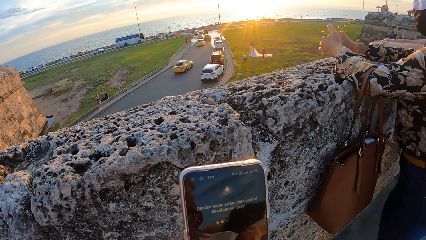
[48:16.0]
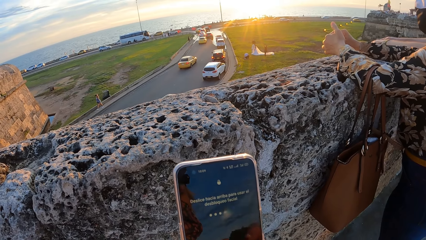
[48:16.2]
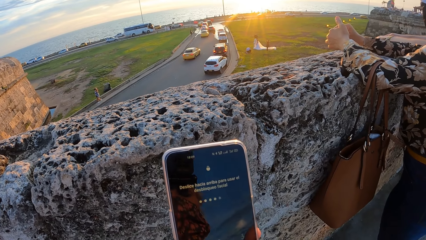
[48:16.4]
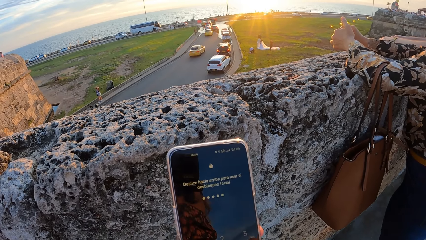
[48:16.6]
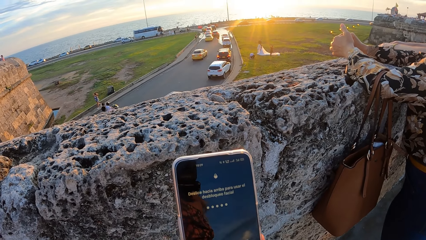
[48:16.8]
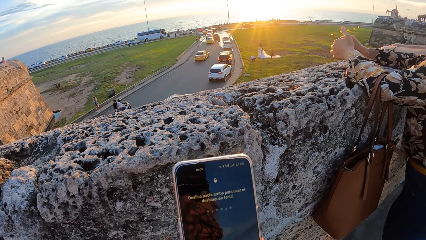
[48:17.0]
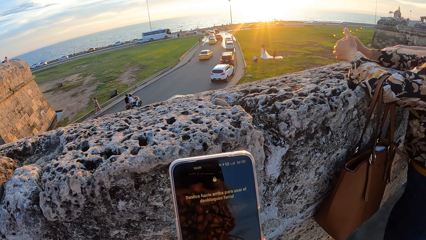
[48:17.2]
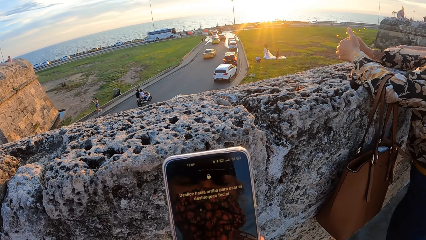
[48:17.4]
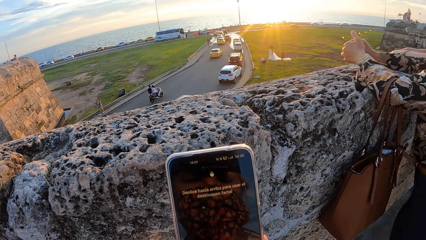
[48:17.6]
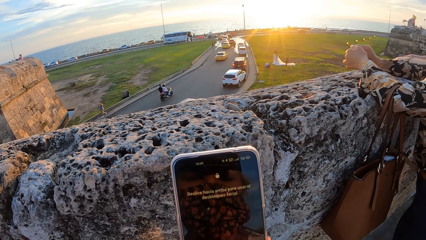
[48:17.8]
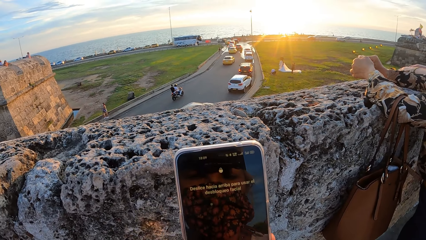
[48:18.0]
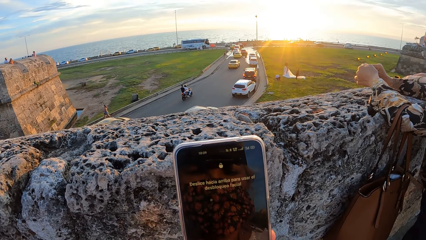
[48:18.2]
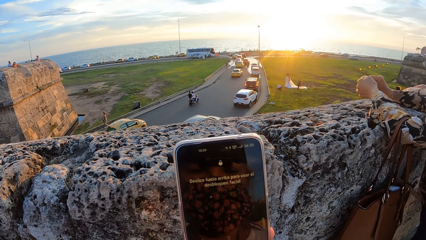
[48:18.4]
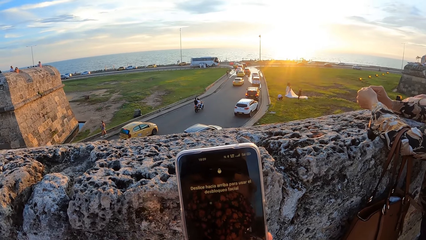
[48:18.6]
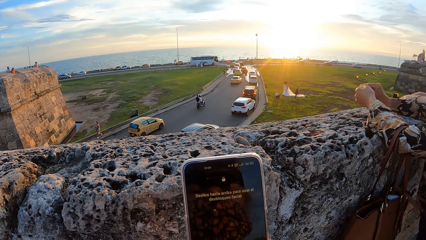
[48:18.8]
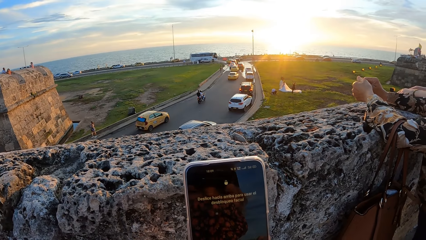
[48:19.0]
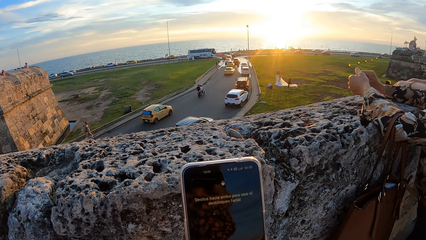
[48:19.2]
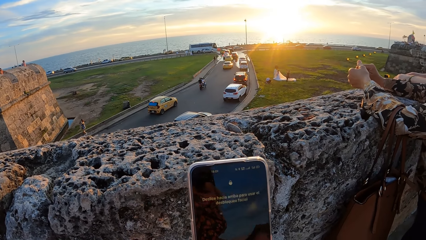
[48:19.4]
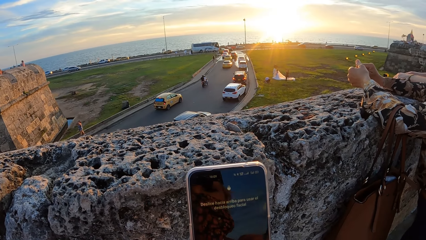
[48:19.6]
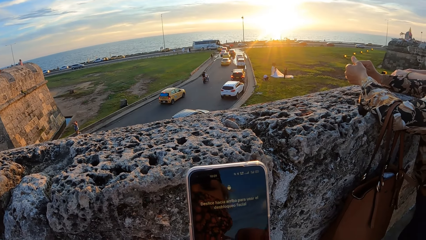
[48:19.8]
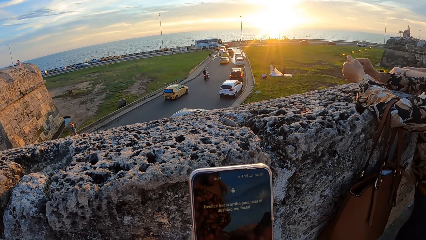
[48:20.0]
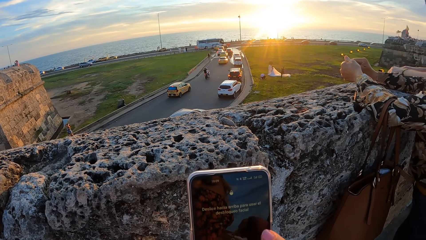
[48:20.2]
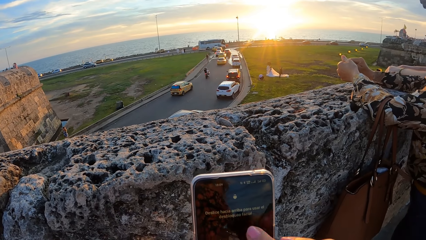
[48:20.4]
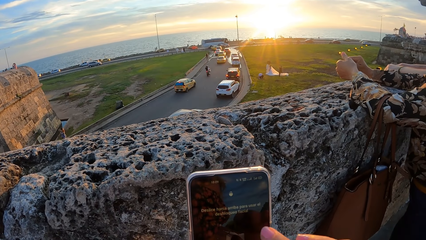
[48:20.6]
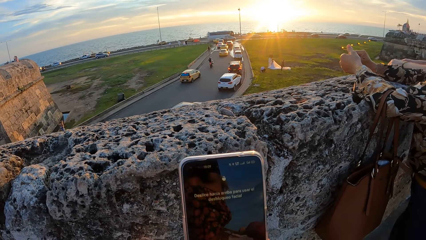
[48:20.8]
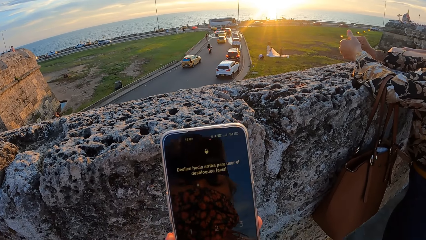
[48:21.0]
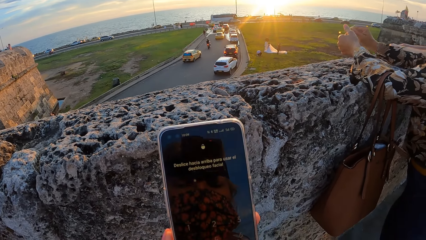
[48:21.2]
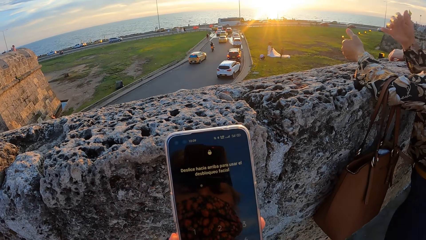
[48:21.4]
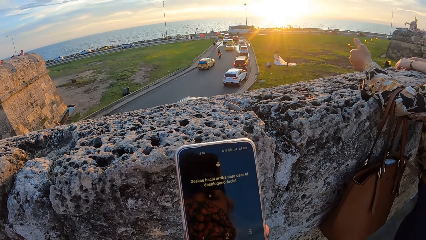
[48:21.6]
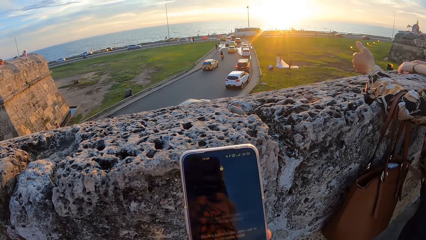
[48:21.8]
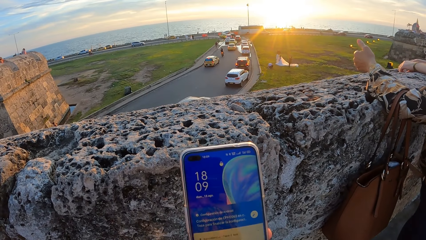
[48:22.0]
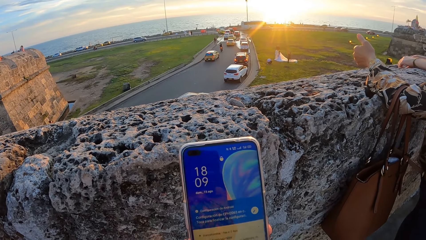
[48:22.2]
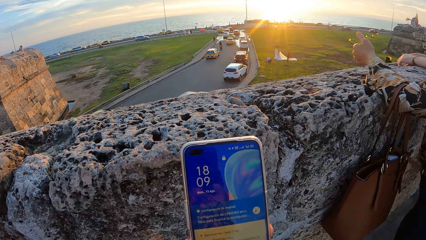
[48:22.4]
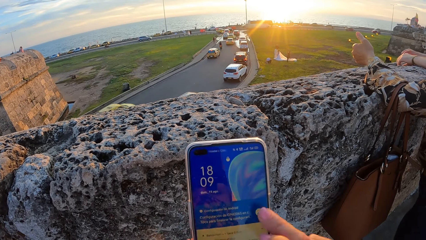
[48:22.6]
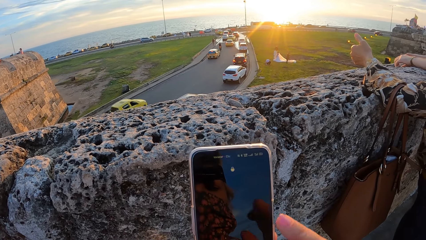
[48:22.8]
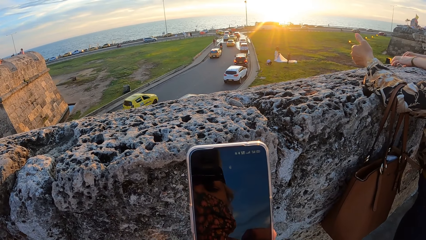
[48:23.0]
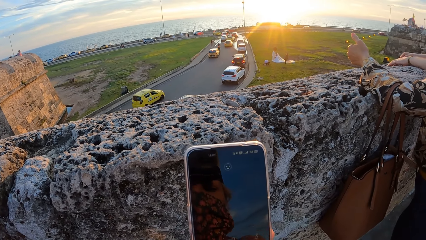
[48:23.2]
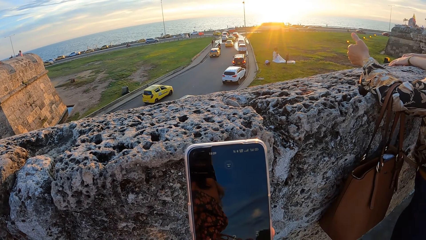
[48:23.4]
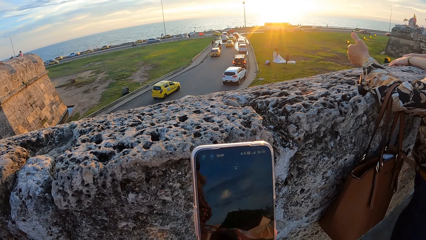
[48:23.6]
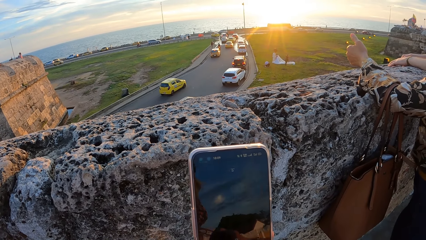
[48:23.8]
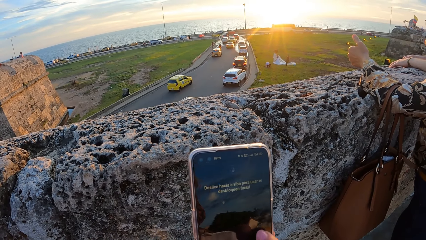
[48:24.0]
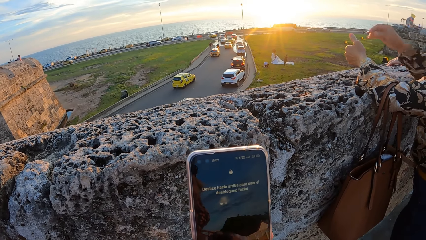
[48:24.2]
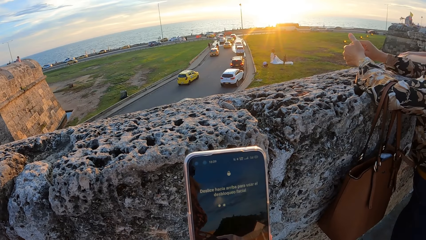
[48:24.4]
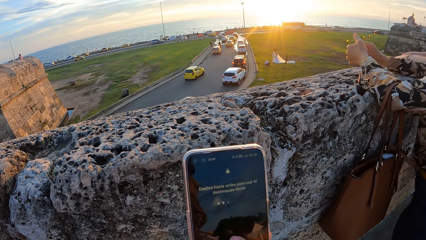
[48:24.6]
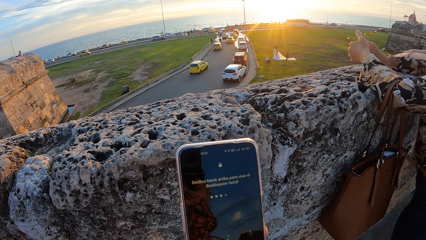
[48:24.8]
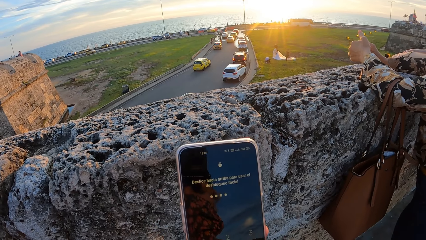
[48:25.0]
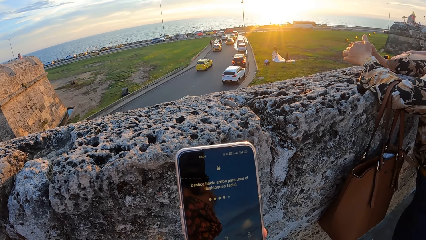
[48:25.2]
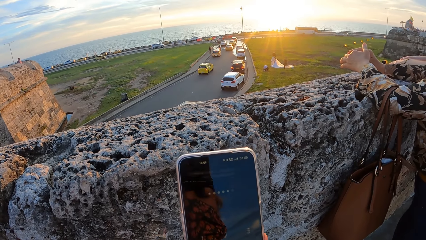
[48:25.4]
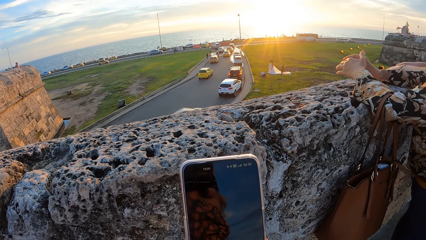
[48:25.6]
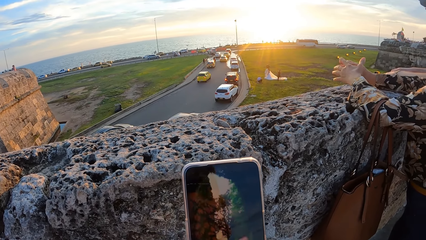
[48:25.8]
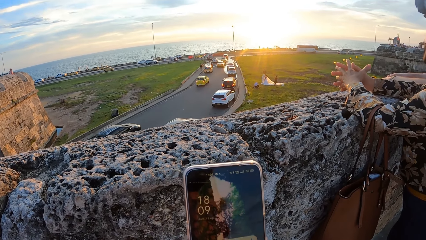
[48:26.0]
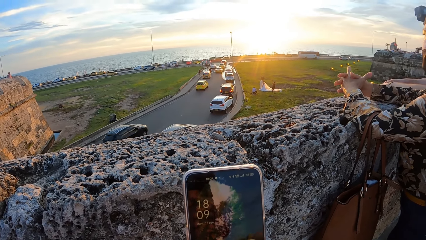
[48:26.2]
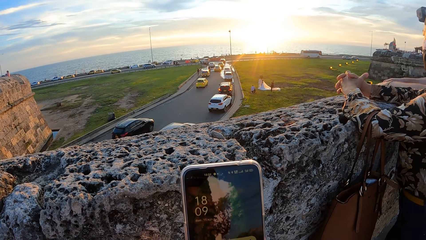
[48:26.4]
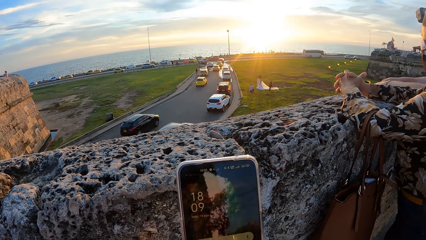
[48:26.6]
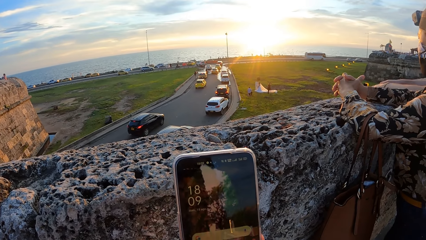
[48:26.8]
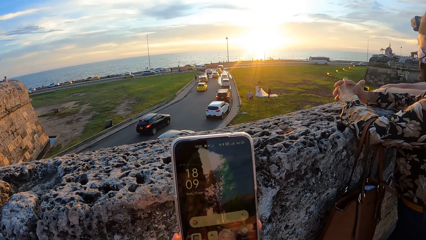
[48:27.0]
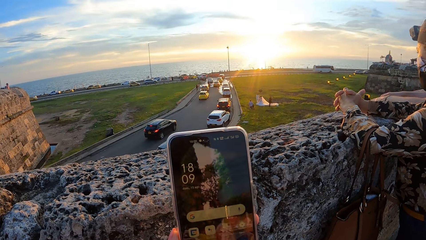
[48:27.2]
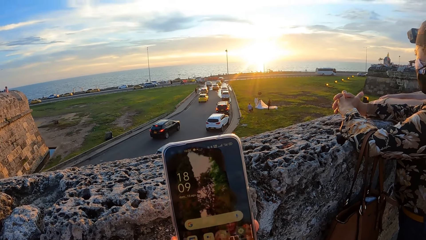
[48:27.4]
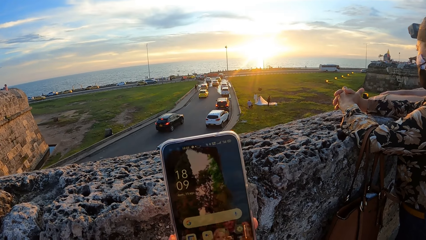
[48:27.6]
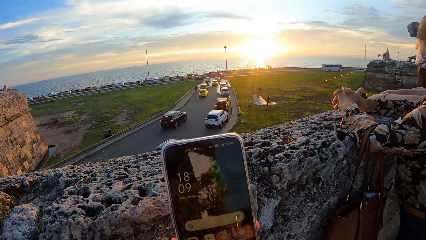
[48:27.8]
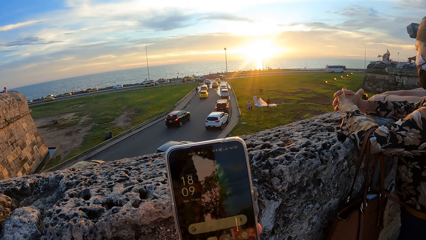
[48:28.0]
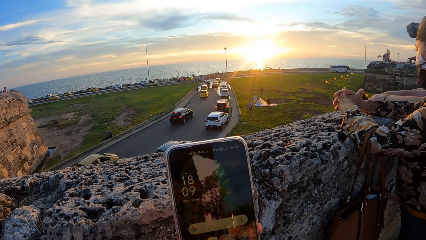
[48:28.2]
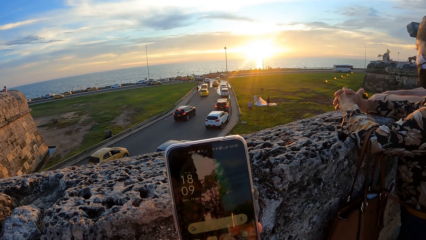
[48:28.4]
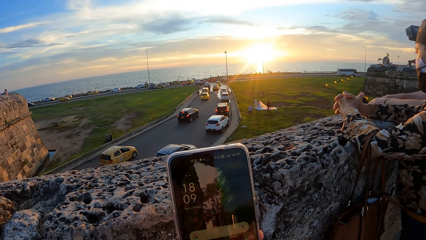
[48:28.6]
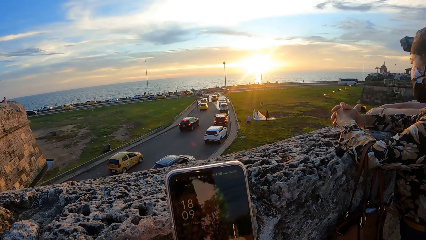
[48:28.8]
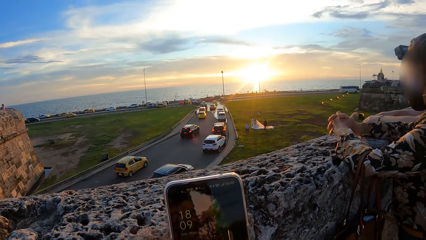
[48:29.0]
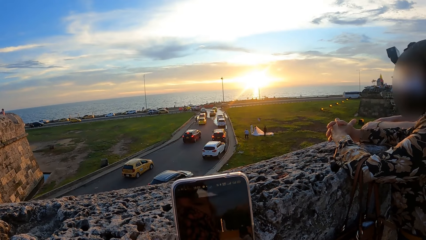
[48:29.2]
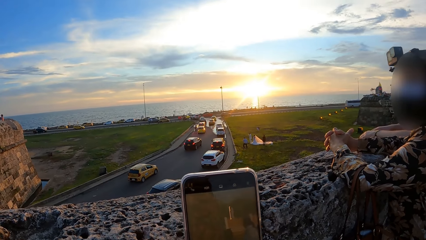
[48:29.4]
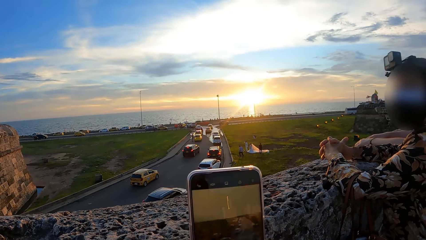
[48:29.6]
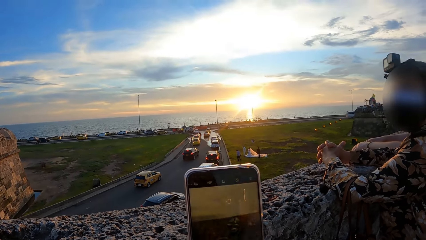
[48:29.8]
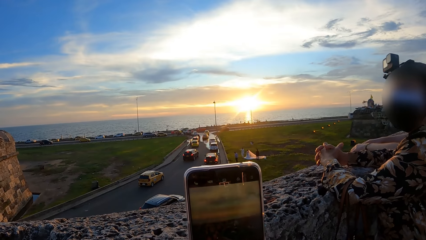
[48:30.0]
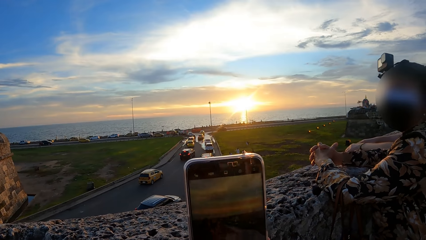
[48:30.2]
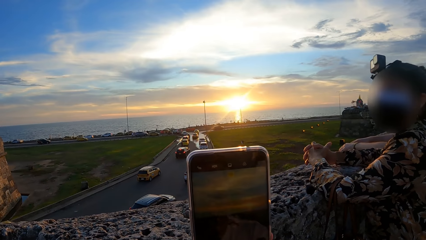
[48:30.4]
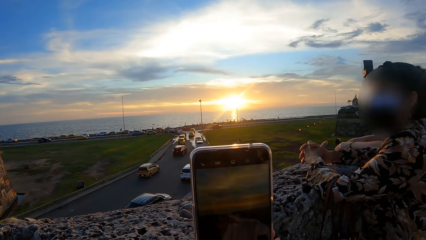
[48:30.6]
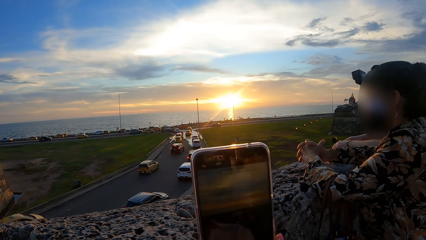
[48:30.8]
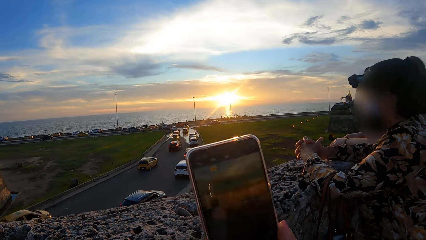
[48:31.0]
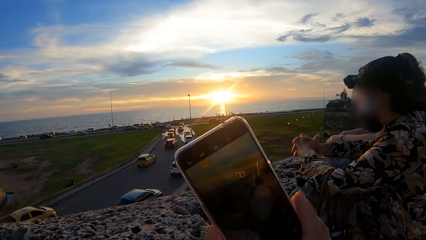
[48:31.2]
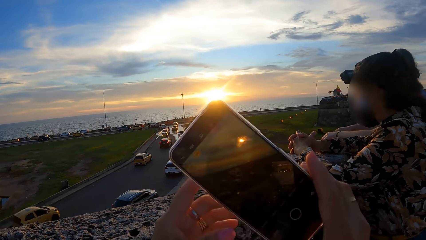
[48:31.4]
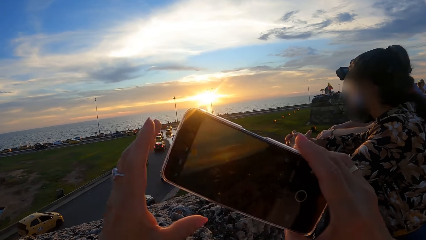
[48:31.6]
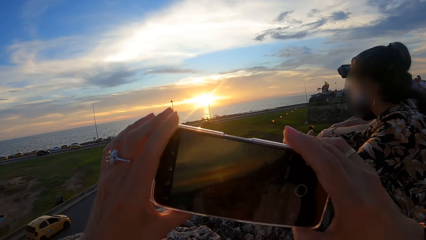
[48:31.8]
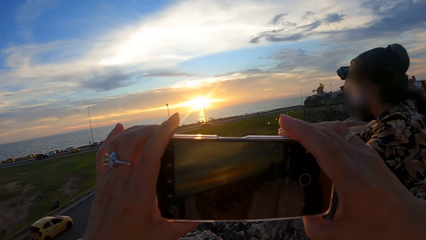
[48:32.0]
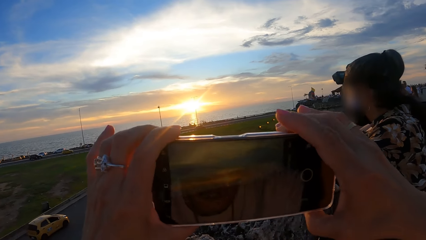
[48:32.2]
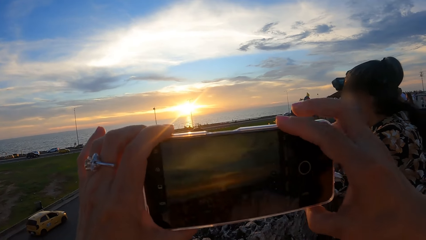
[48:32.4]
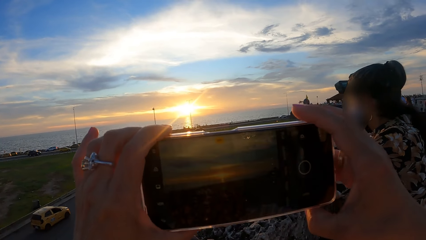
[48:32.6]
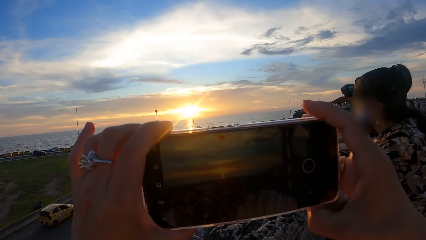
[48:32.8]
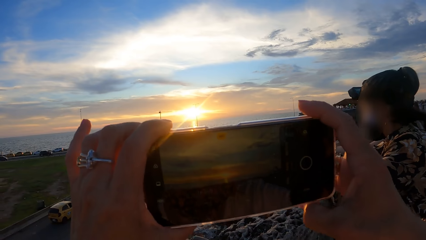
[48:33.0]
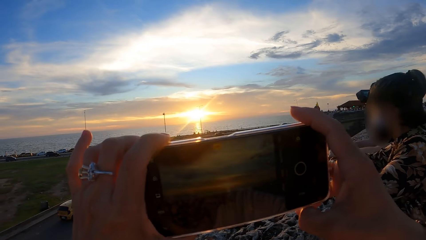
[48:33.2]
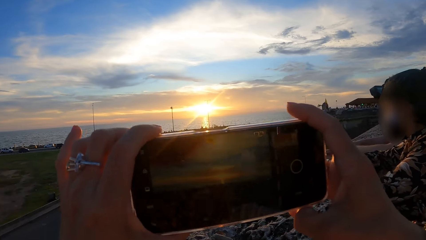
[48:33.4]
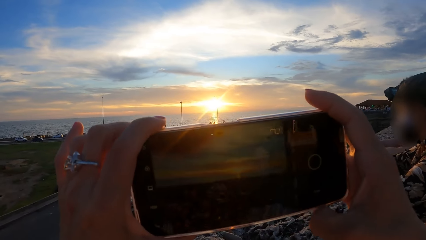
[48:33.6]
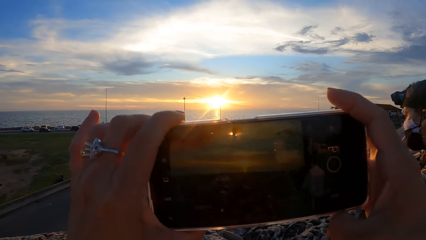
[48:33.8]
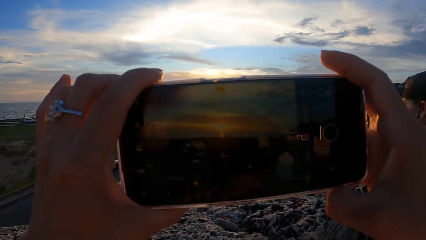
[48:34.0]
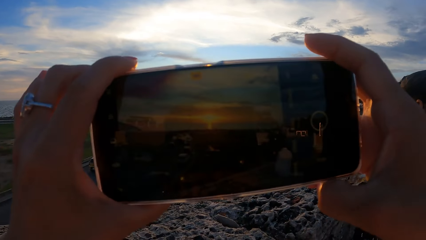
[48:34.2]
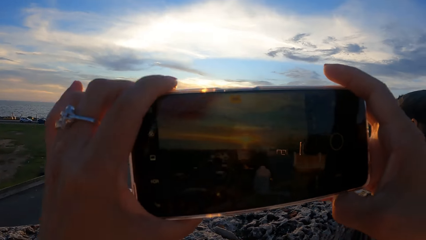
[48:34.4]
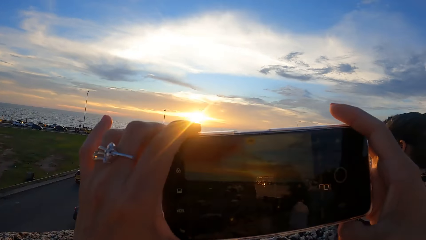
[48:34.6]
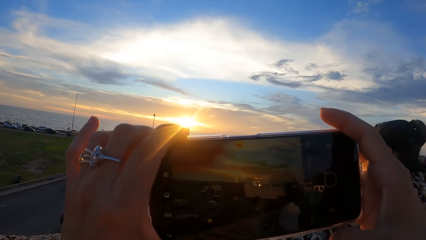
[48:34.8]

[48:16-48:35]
The camera wearer turns a phone. They hold the phone with both hands. They film with the phone. They operate the phone.
